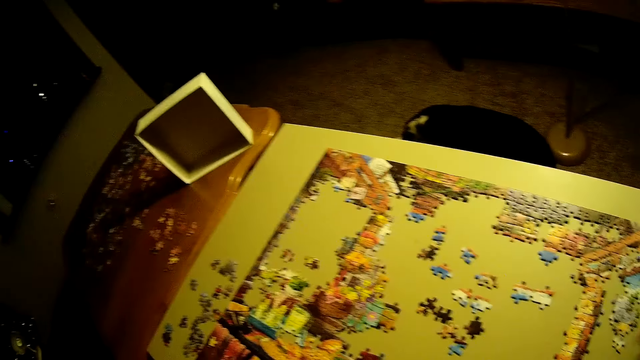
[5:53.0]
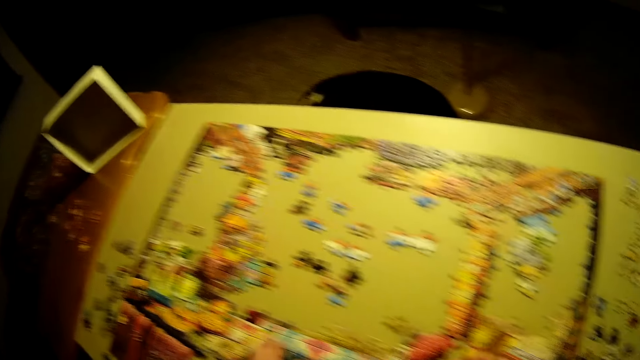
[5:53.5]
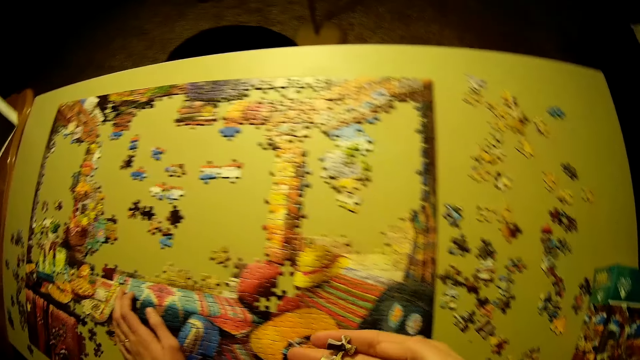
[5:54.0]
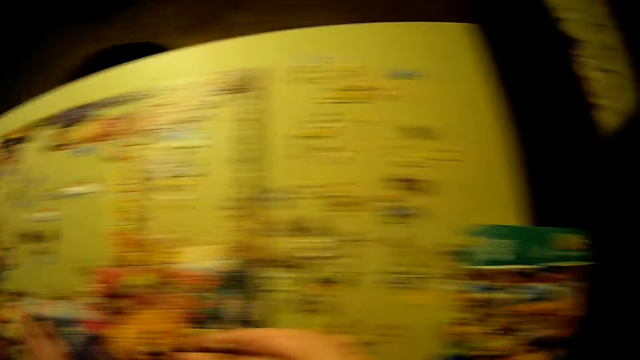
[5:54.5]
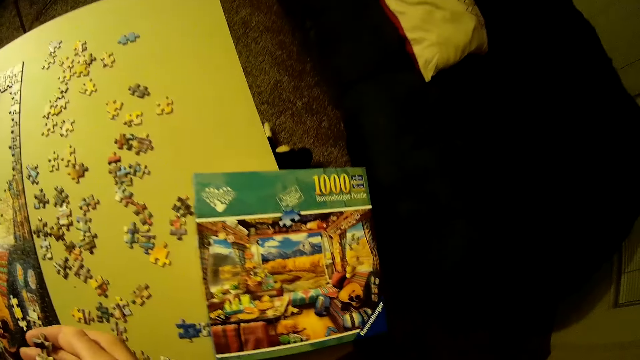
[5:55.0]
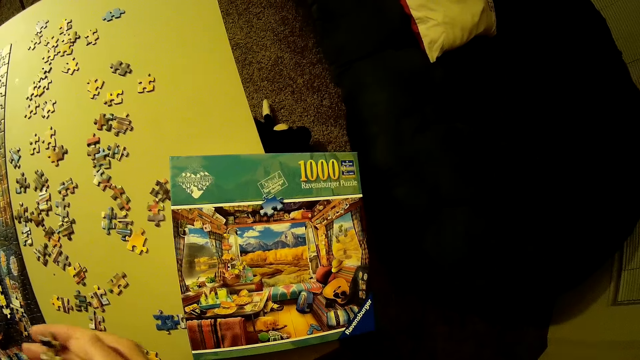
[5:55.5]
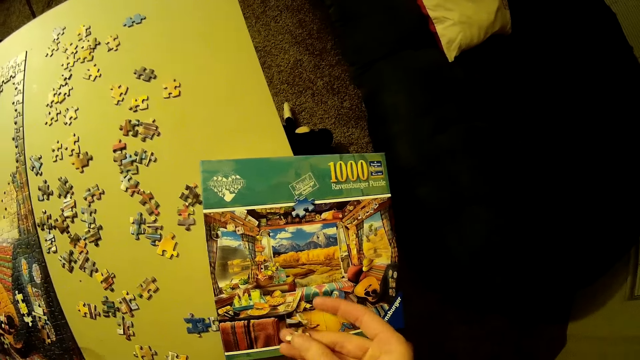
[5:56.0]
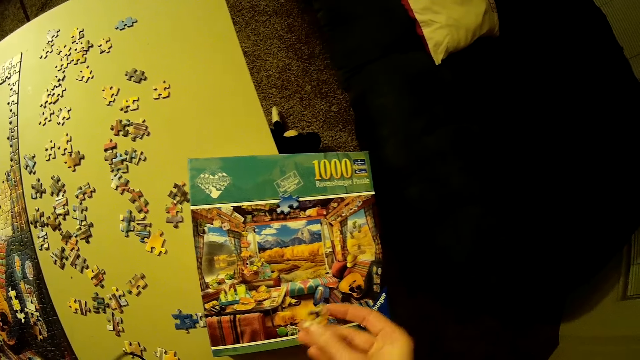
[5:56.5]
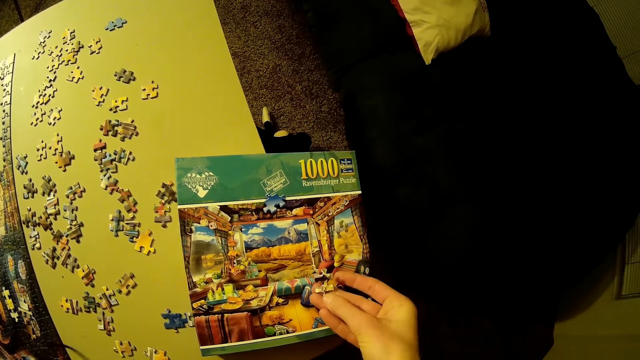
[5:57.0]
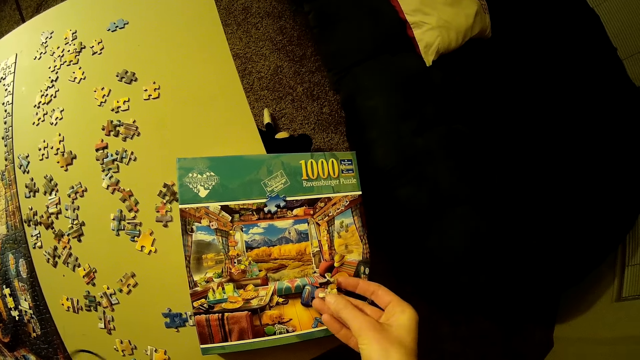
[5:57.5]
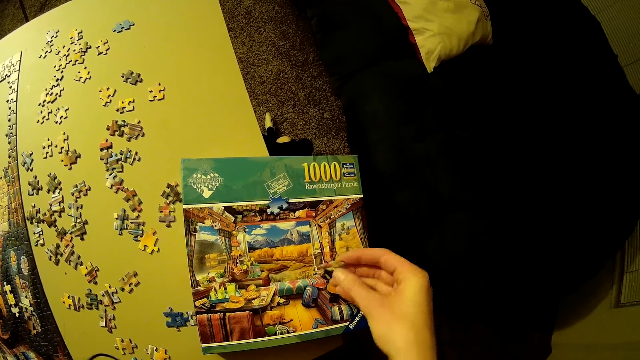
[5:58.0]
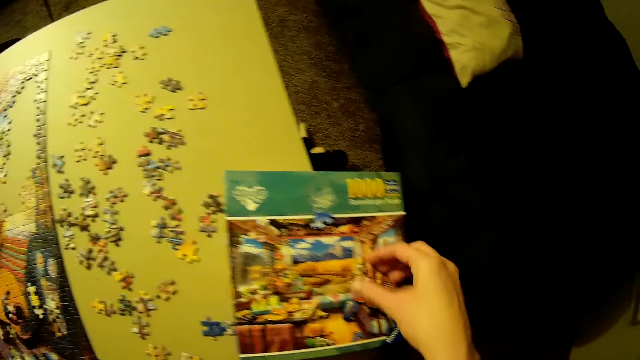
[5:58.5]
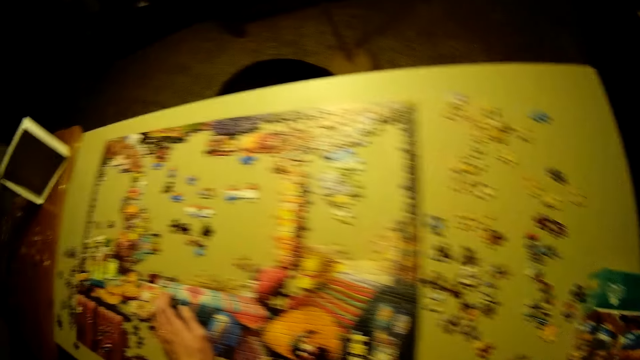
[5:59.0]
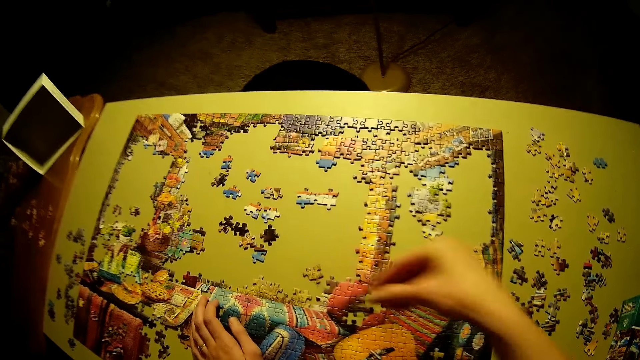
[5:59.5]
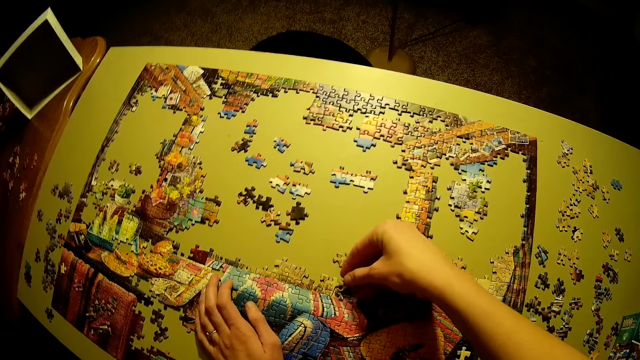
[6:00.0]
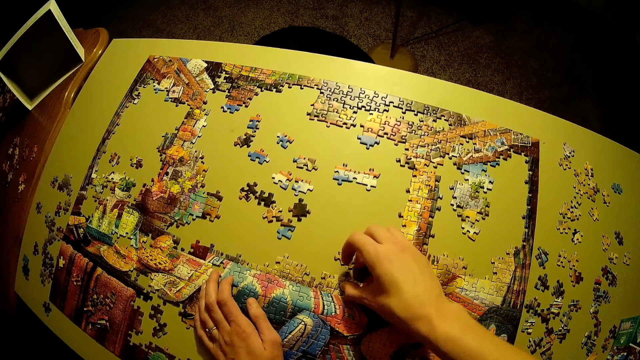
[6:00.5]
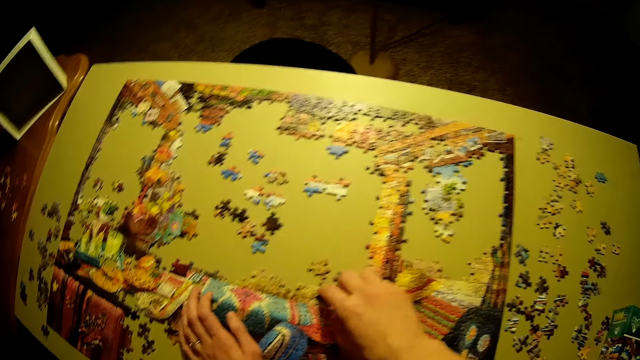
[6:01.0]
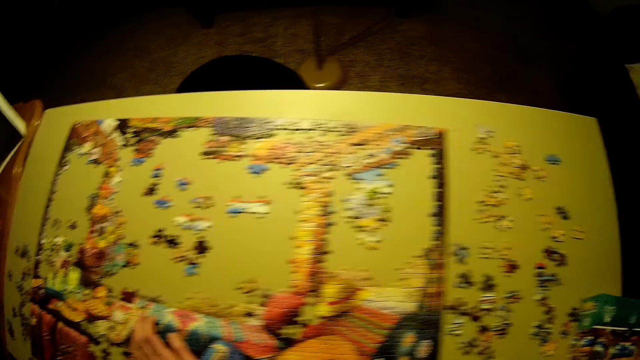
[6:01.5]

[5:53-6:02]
The camera wearer plays the jigsaw puzzle. They stare at the jigsaw manual. They inspect the jigsaw piece. They place the right hand on the box of puzzle. They drop a puzzle piece on the box of puzzle. They play the jigsaw puzzle.

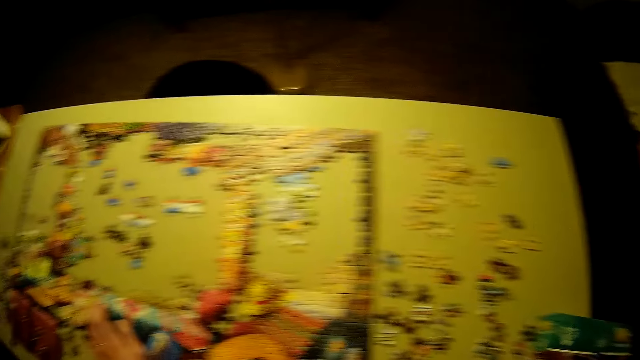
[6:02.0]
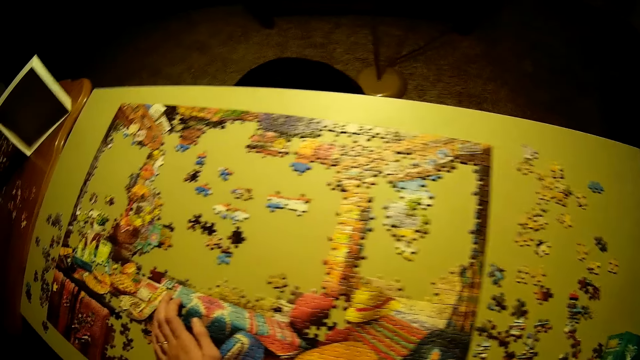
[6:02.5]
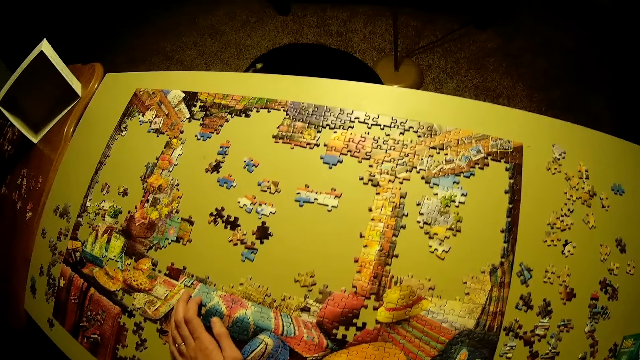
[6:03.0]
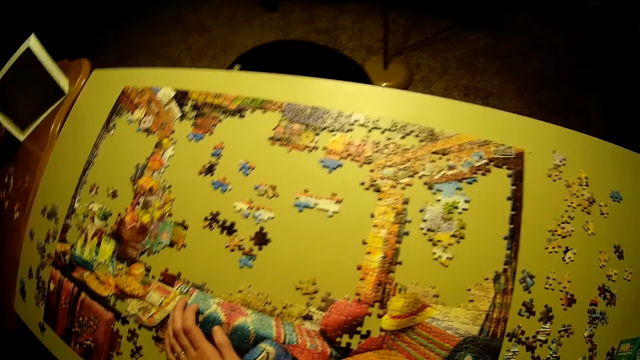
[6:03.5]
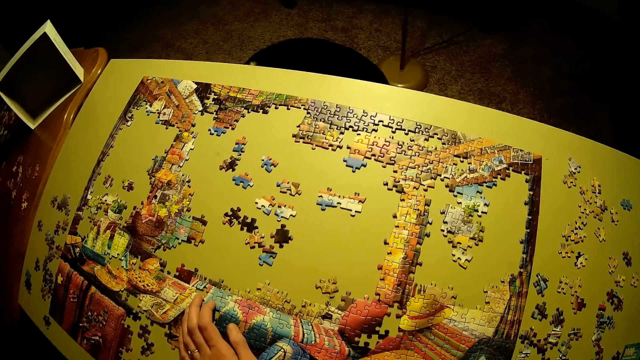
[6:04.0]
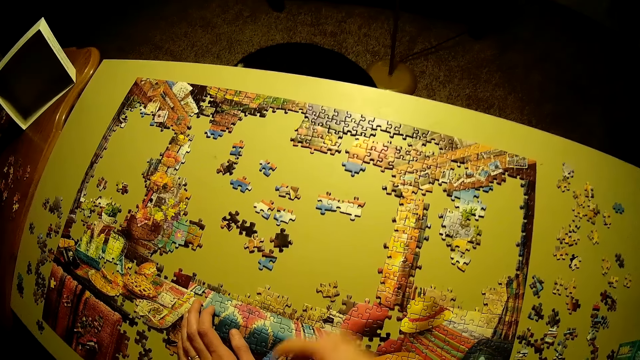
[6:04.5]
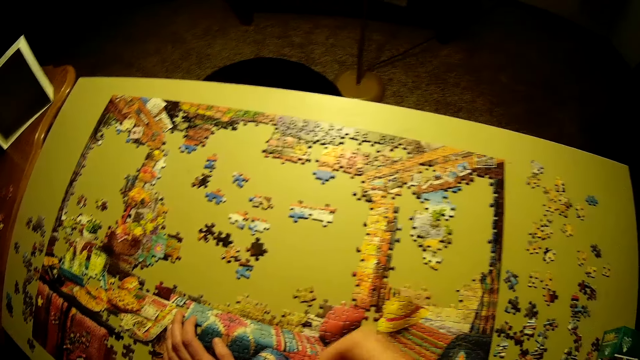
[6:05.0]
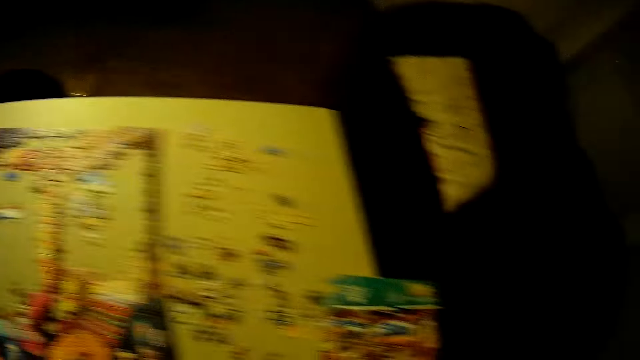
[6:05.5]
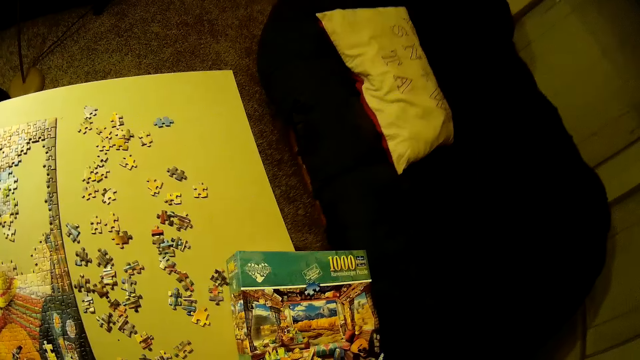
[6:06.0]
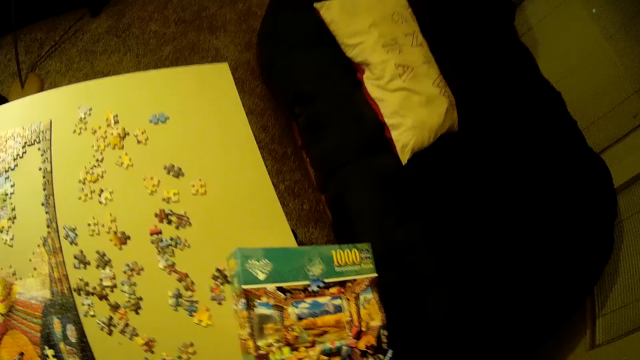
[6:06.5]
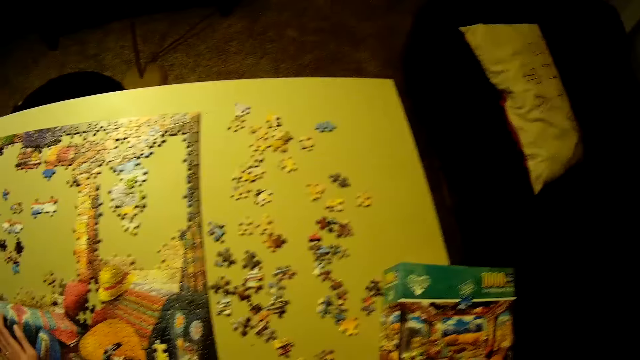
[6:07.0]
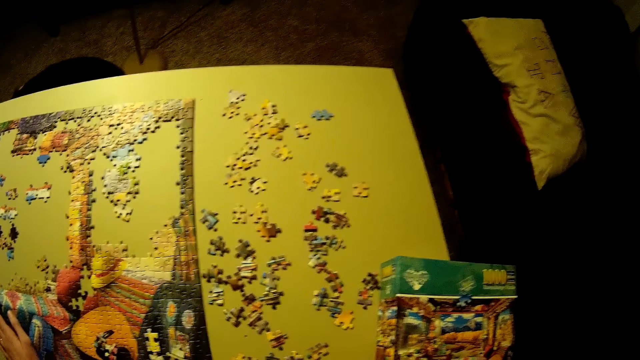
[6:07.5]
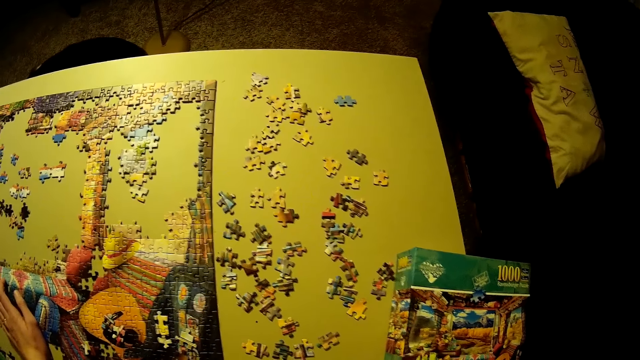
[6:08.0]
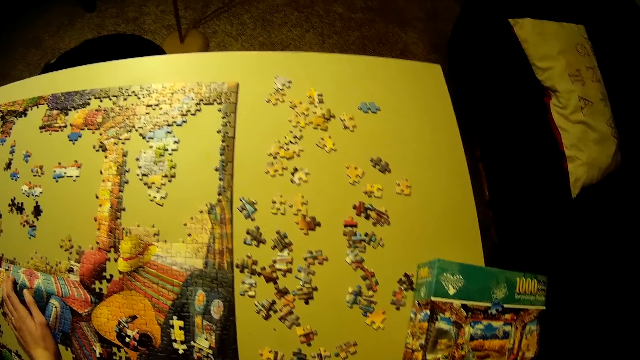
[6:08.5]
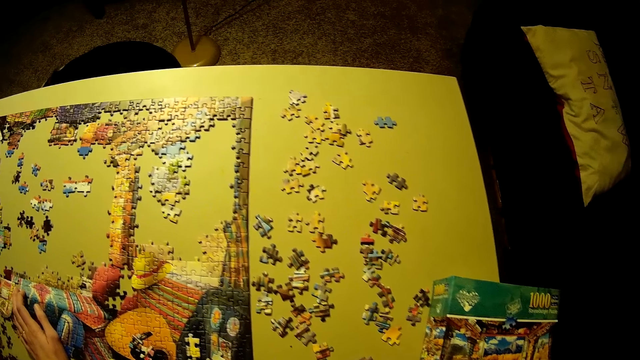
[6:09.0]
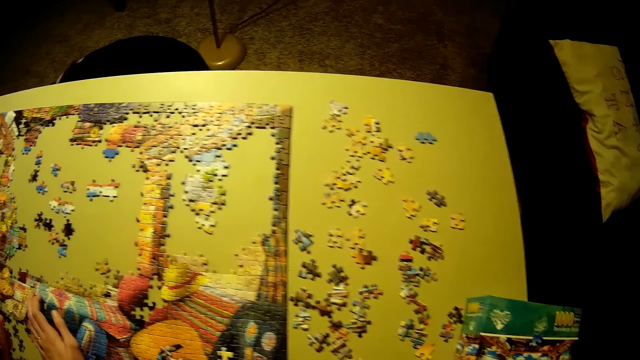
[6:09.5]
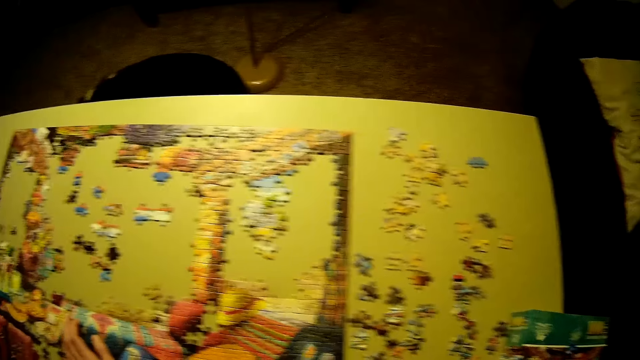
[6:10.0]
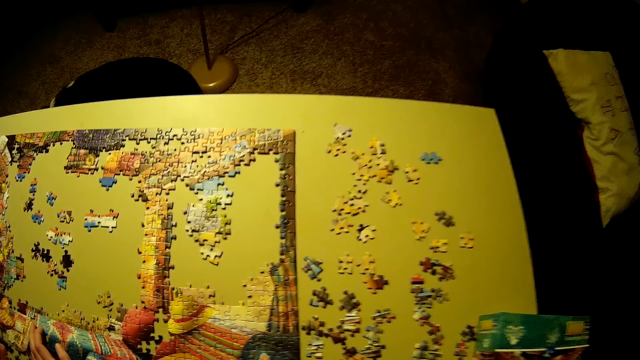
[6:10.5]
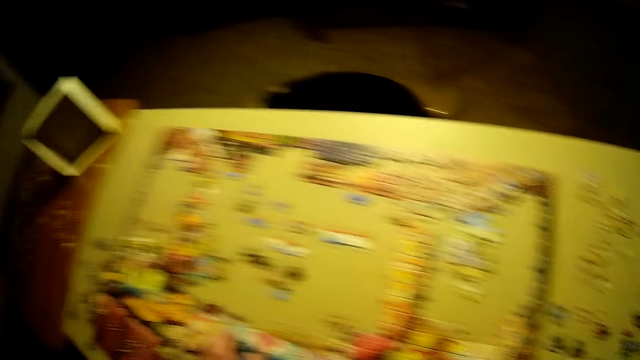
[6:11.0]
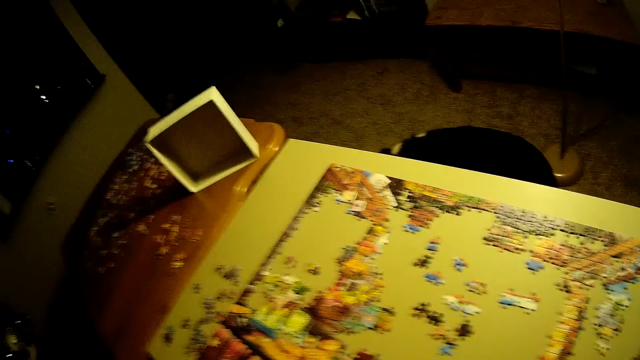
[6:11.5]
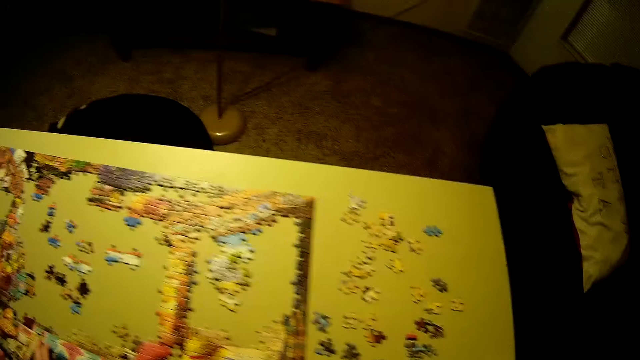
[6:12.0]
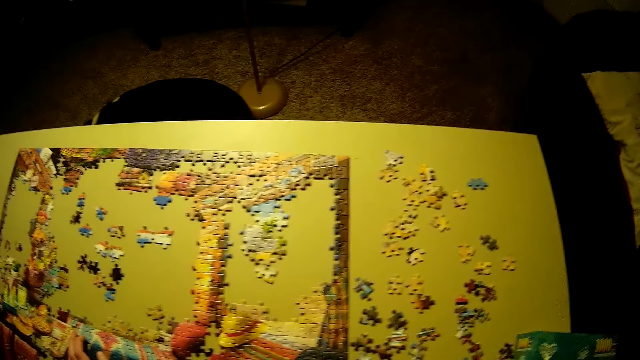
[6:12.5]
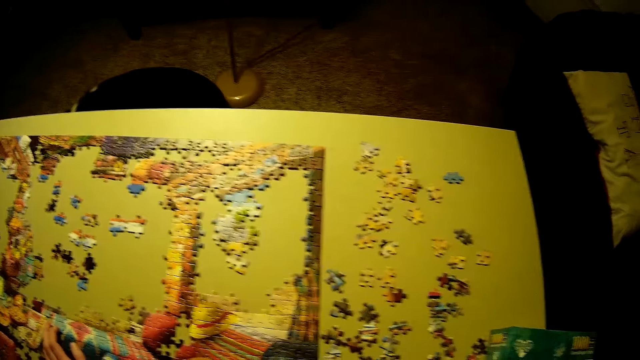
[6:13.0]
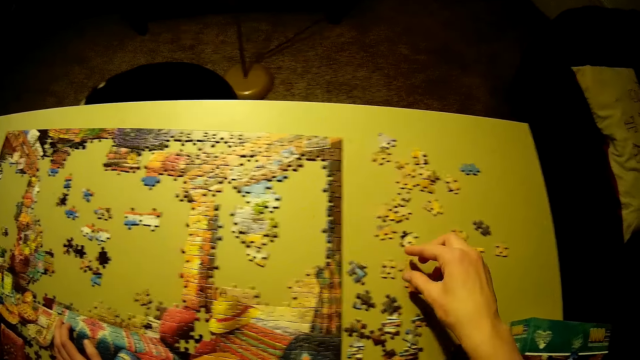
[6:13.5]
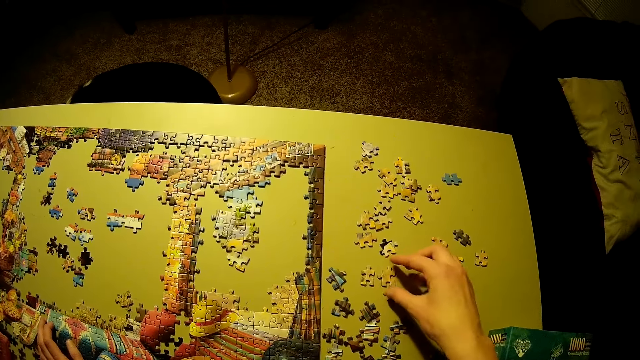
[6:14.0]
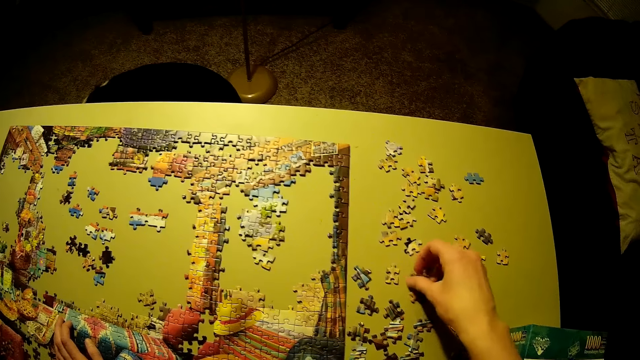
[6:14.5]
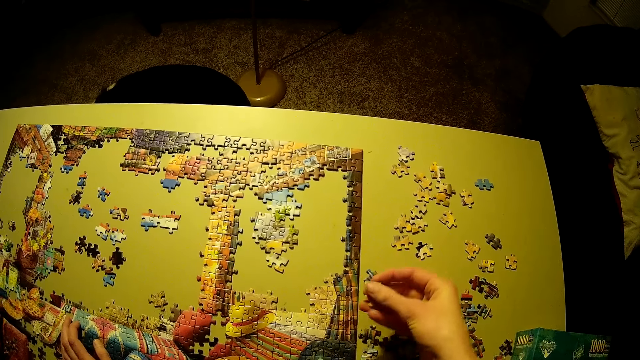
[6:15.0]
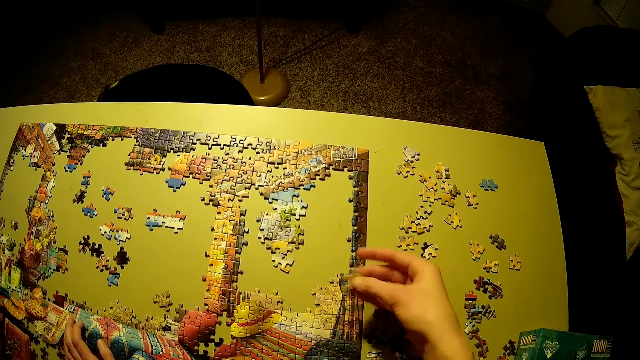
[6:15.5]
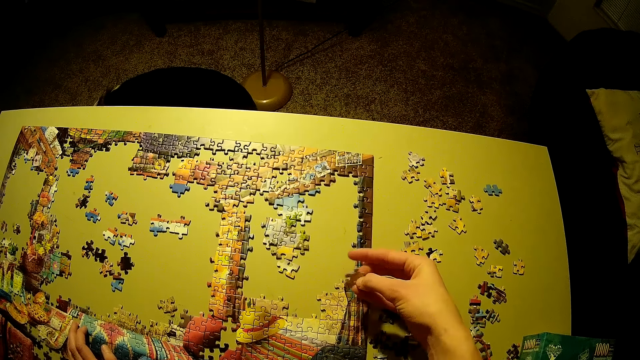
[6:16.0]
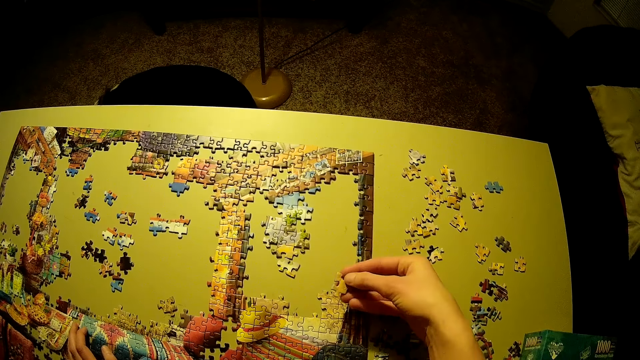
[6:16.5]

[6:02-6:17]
The camera wearer stares at the jigsaw puzzle. They stare at the jigsaw pieces. They pick up a jigsaw piece. They play the jigsaw puzzle.
